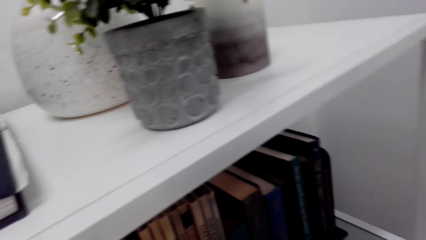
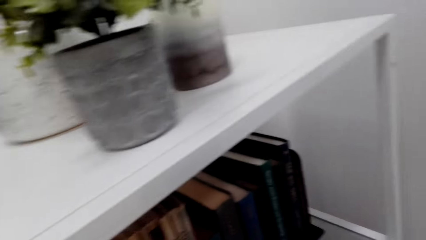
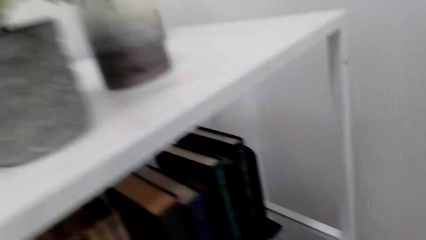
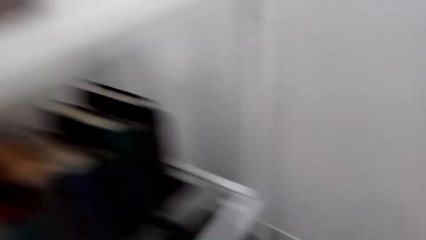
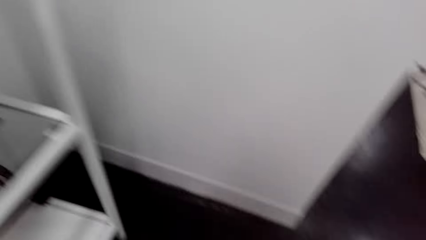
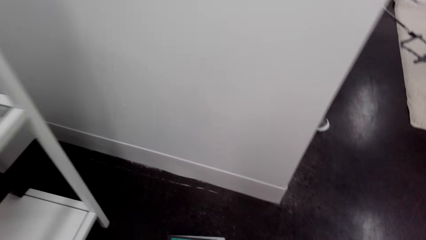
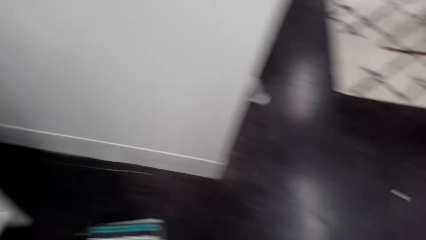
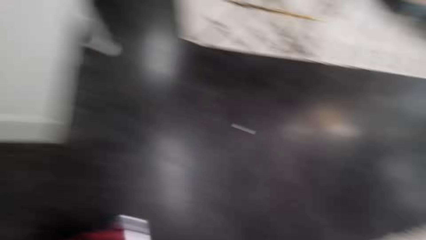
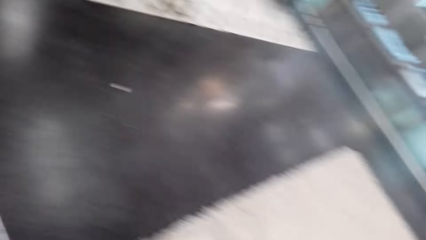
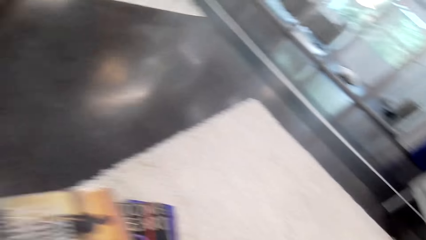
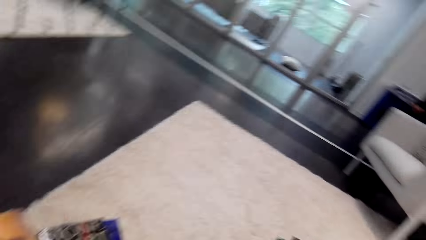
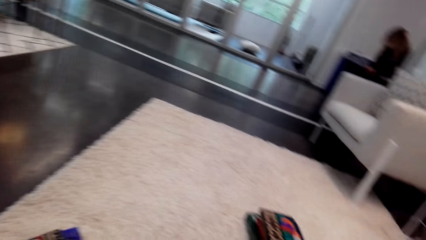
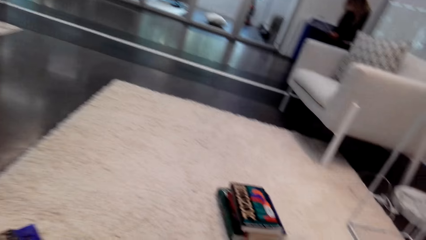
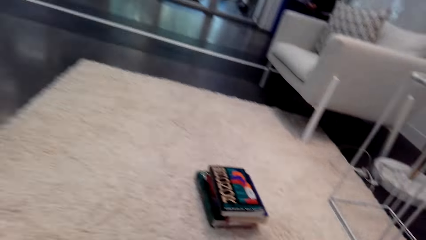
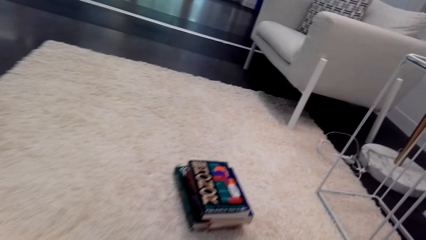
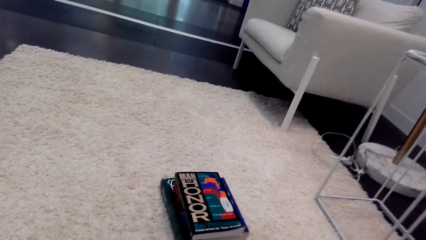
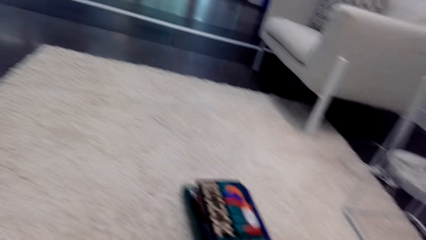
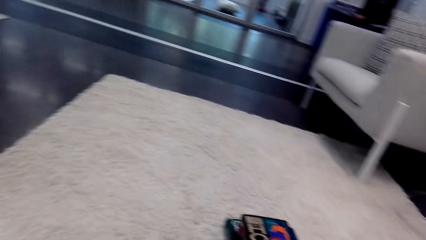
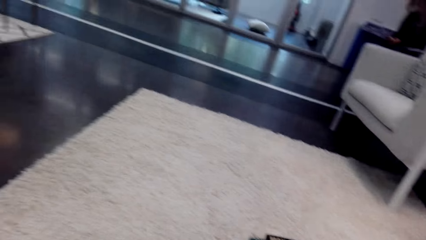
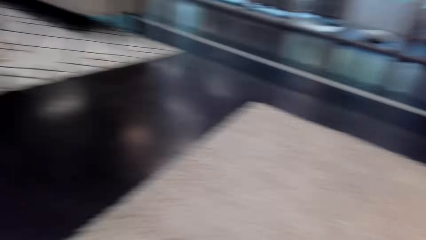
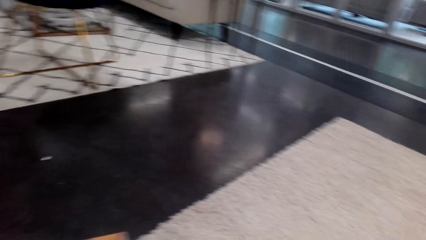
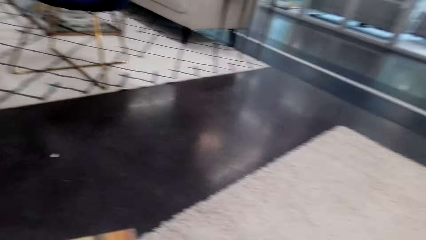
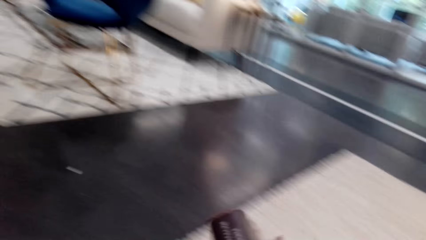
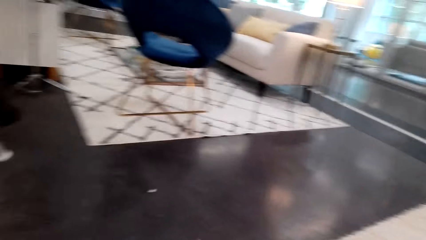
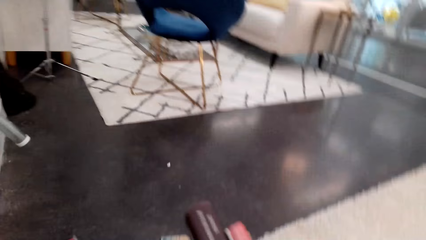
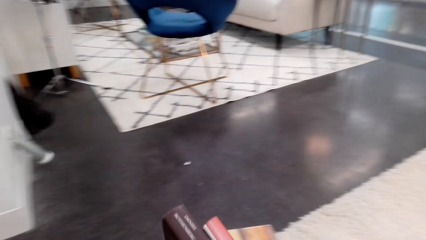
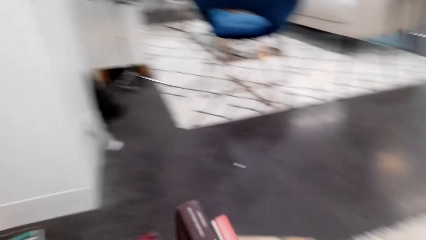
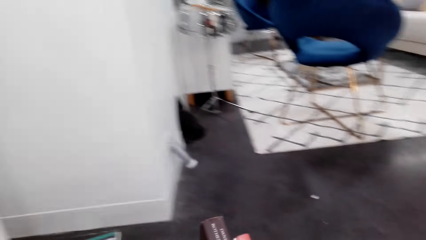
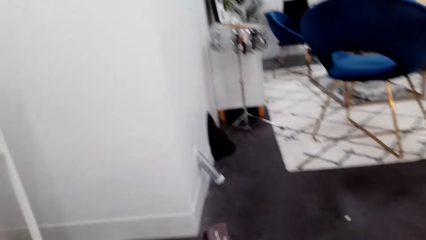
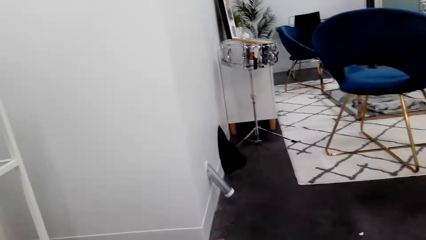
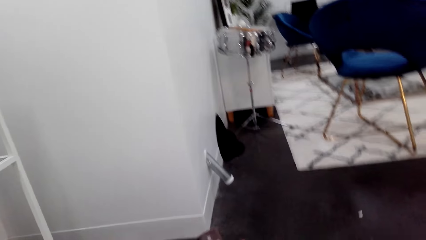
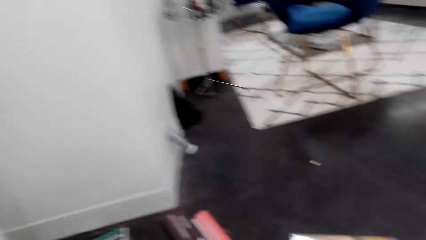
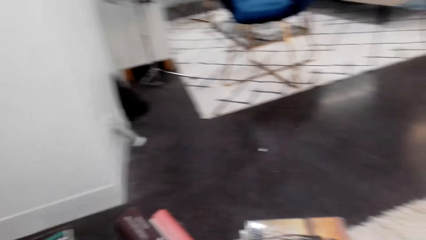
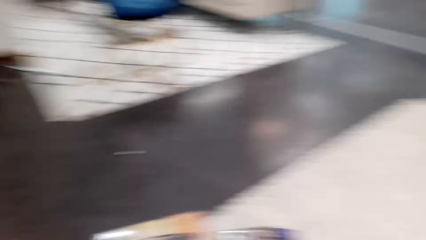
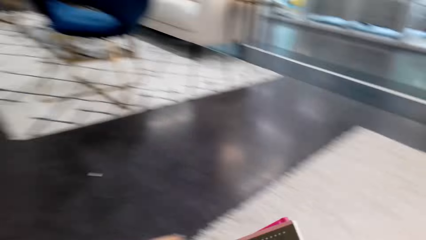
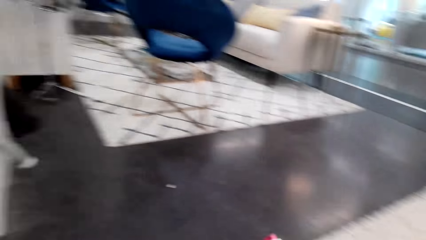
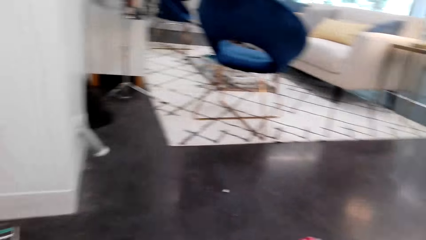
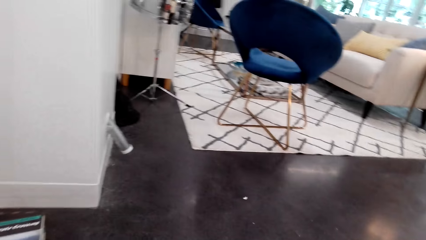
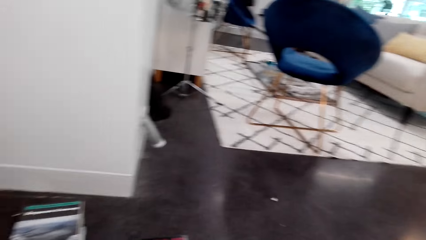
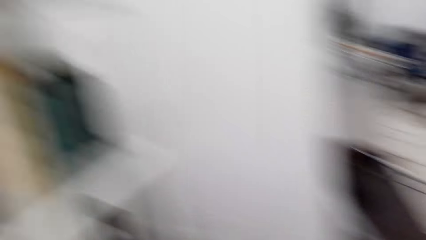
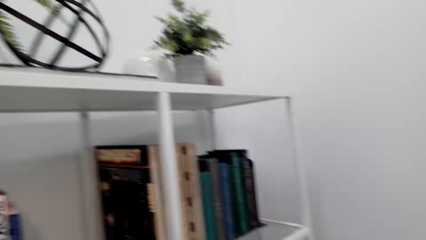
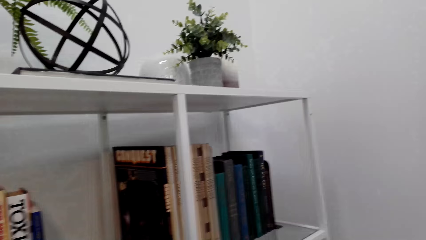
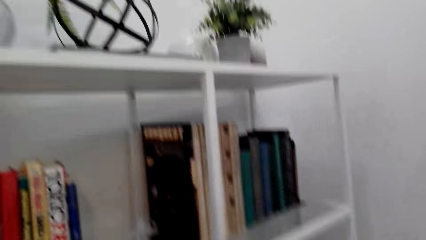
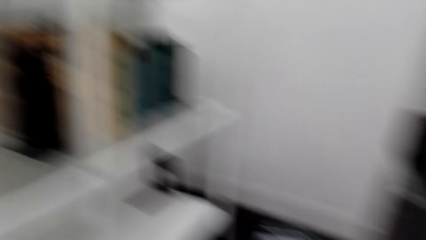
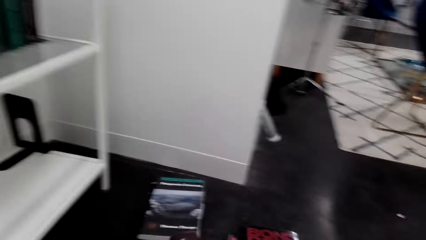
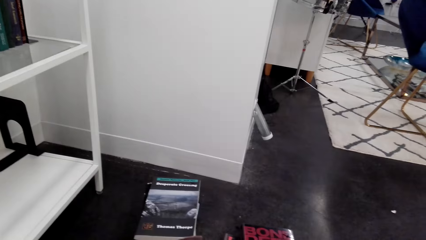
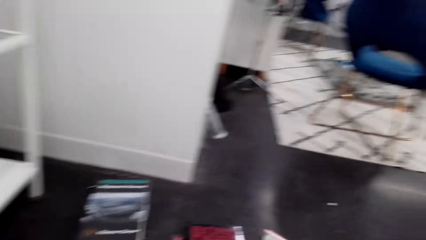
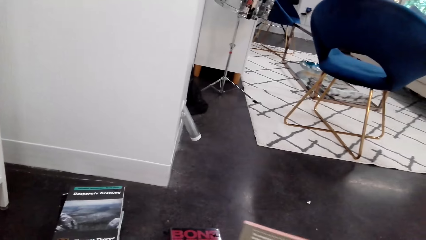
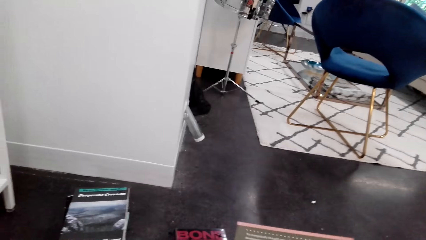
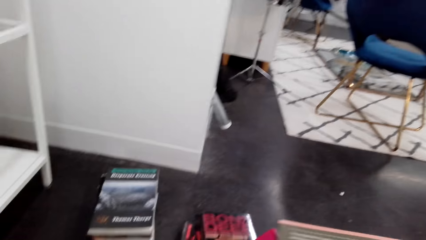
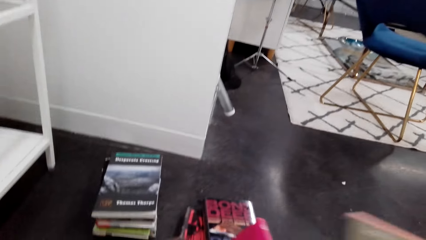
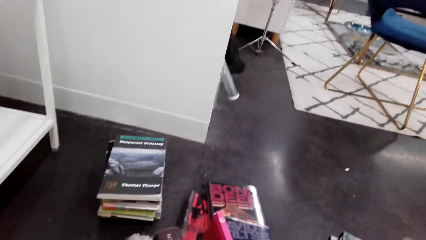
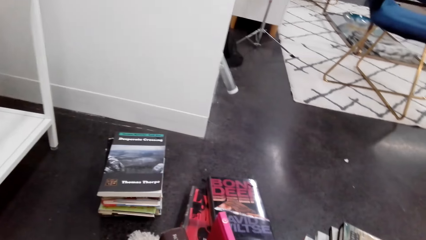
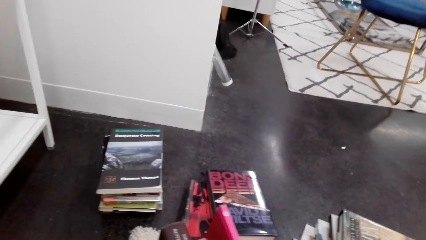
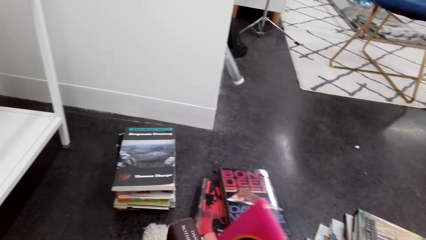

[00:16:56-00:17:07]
The camera wearer walks around the room. They arrange the book.

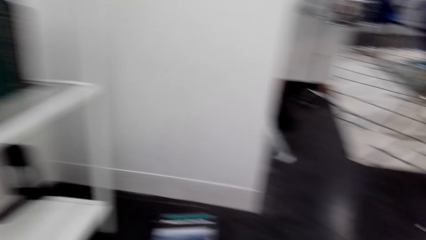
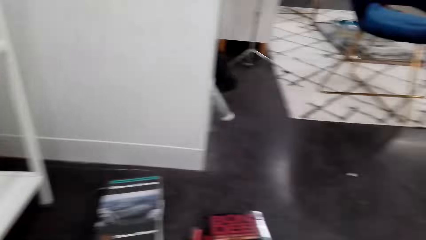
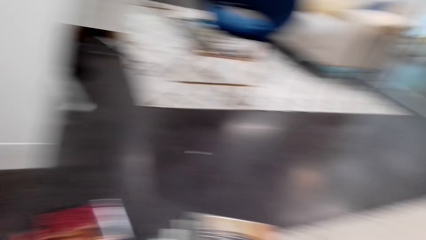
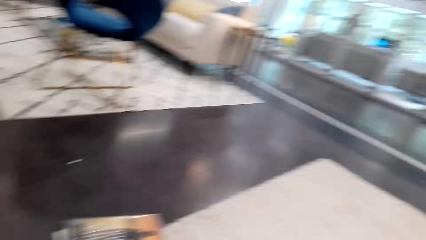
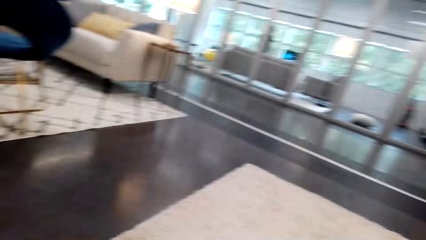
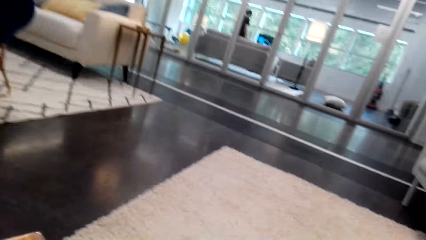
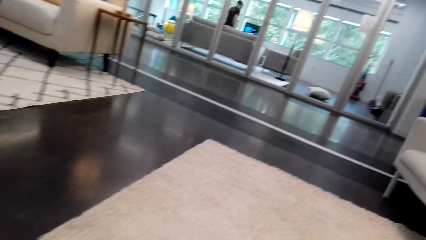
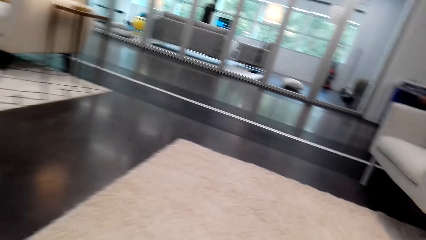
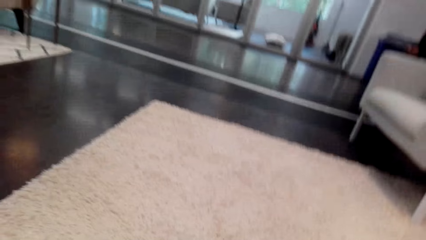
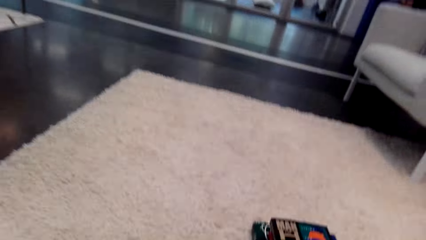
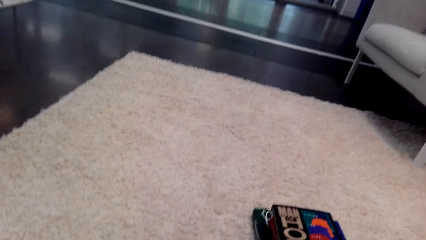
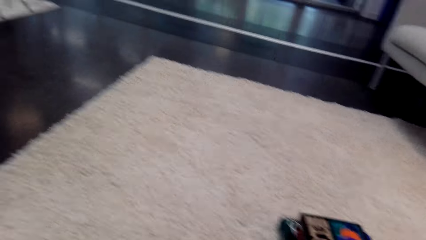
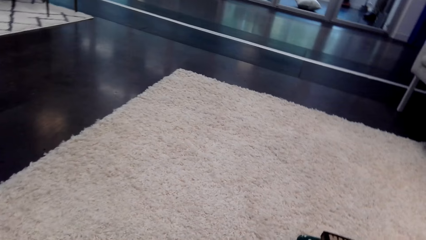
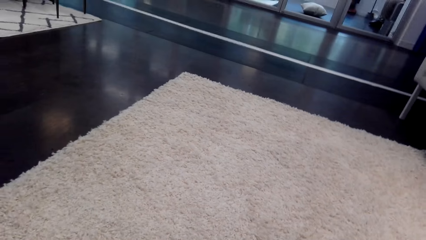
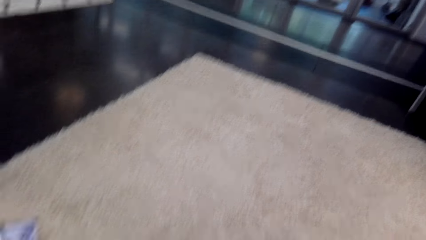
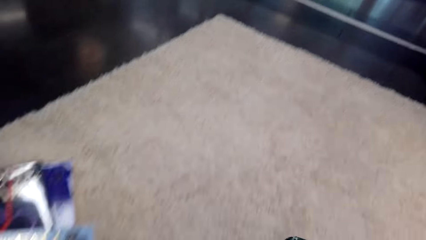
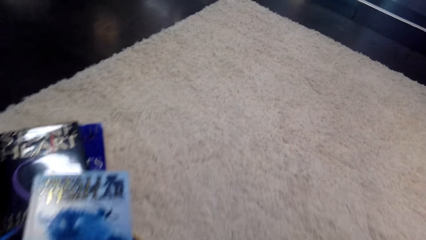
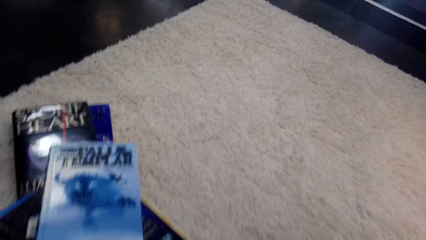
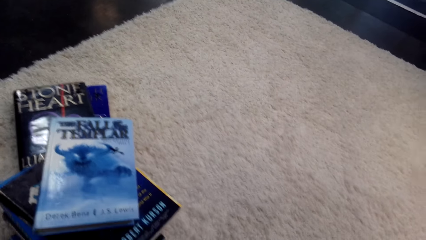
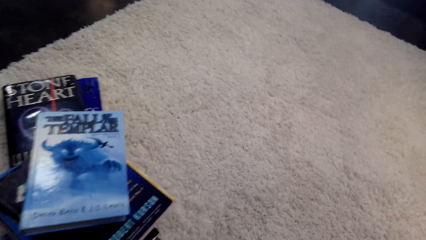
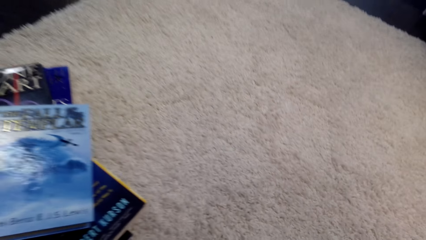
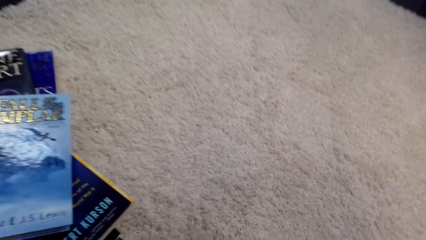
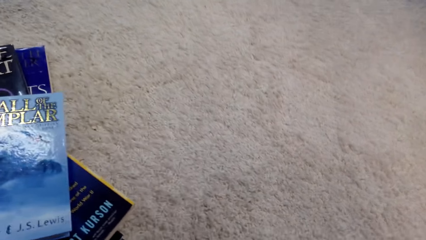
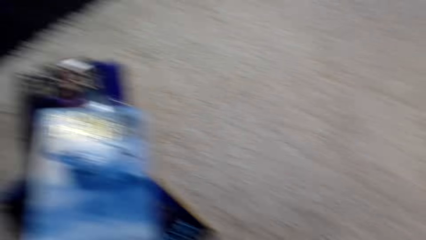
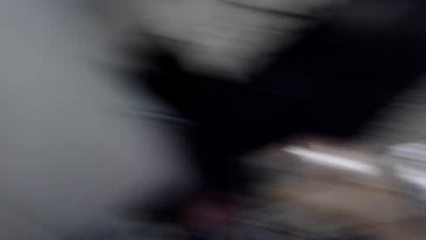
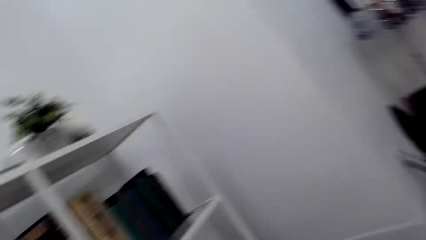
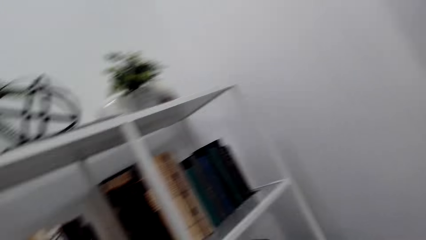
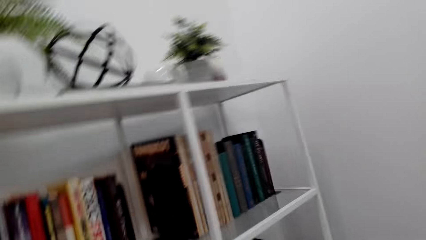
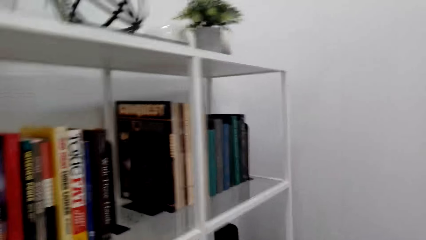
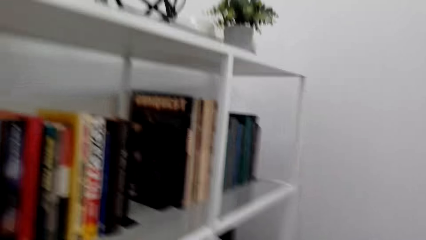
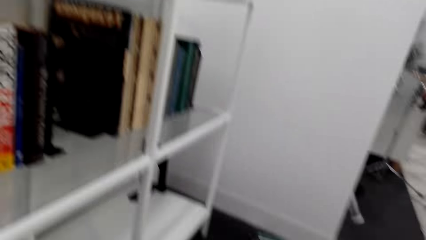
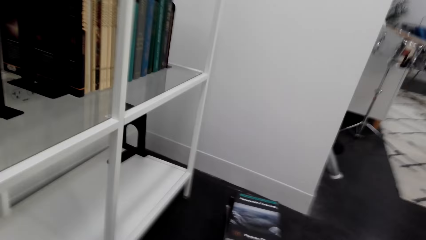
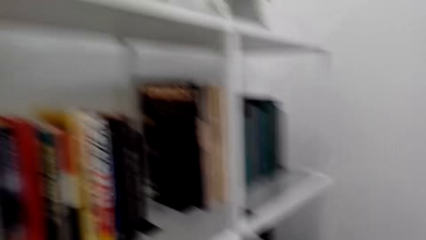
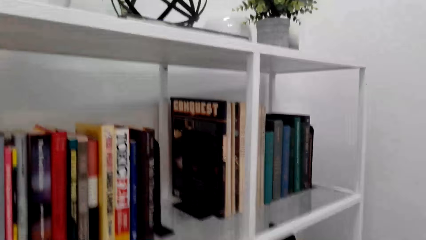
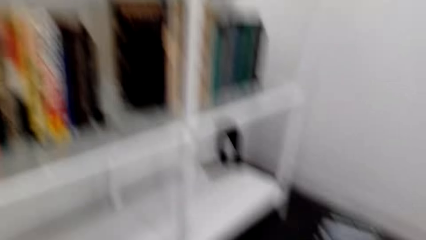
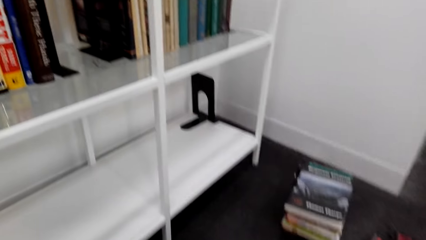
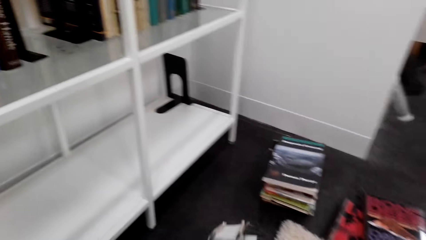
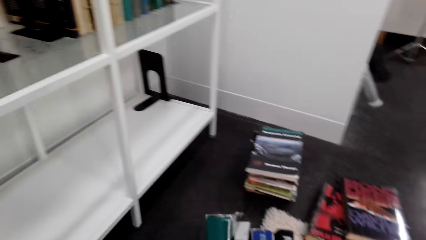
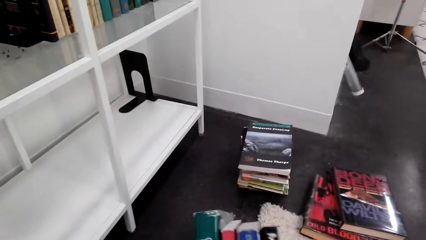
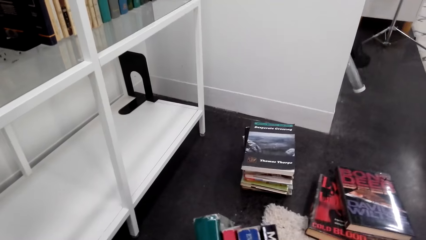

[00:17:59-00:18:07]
The camera wearer walks around the room.
